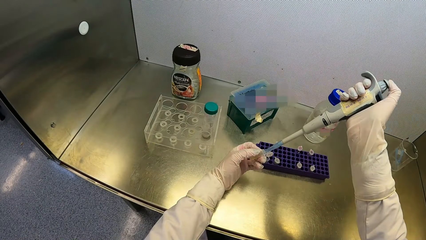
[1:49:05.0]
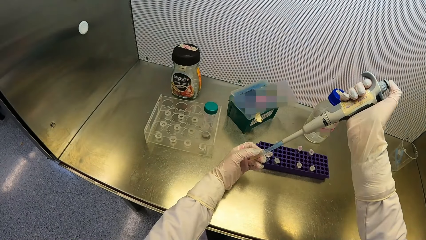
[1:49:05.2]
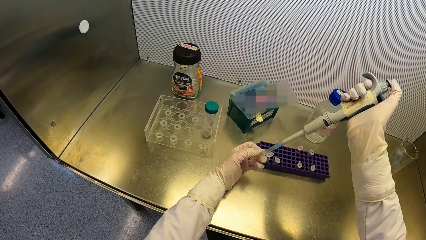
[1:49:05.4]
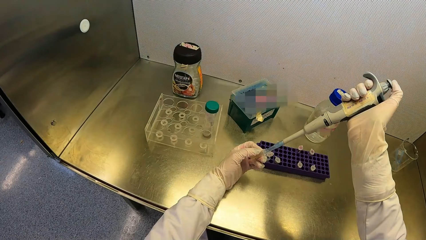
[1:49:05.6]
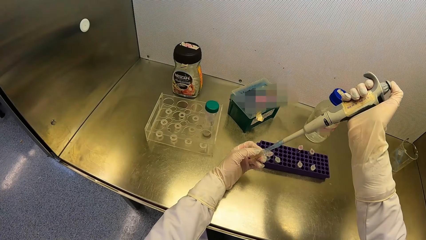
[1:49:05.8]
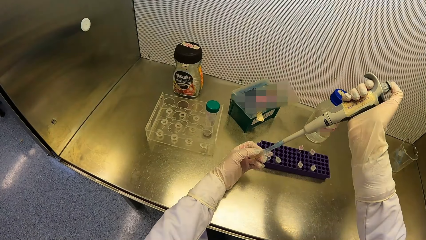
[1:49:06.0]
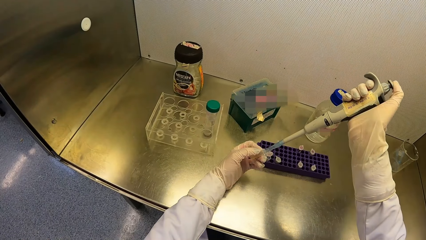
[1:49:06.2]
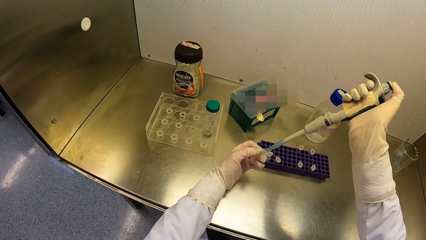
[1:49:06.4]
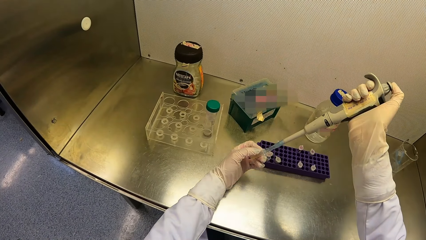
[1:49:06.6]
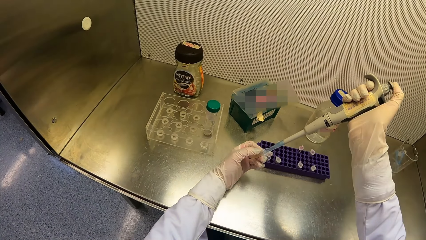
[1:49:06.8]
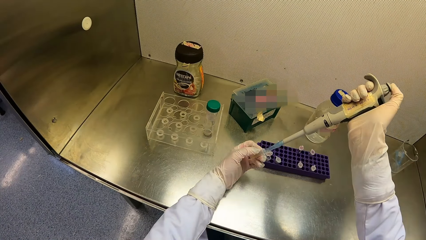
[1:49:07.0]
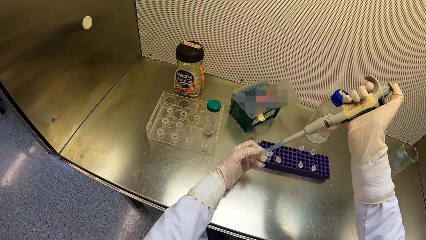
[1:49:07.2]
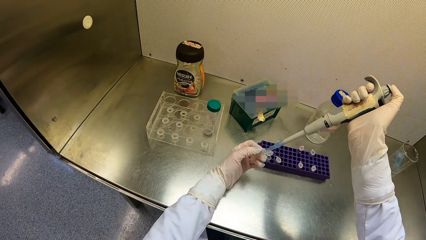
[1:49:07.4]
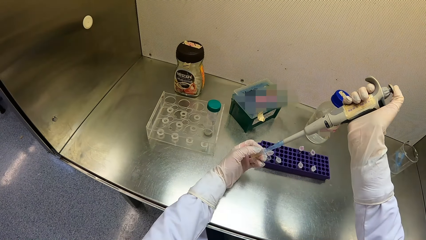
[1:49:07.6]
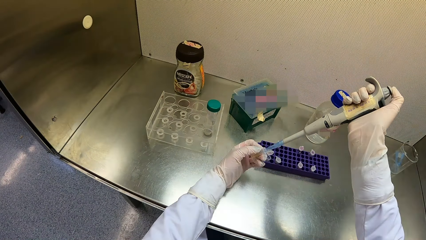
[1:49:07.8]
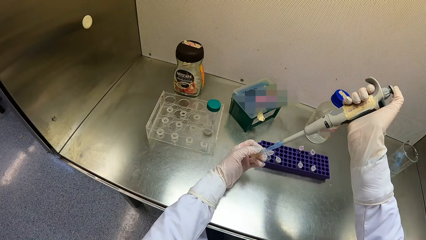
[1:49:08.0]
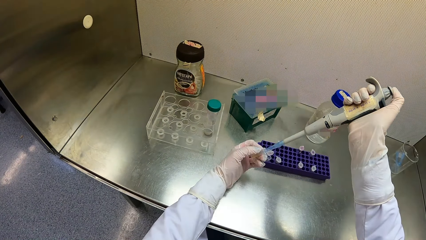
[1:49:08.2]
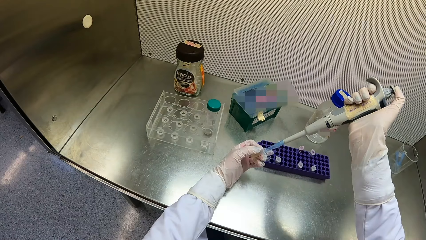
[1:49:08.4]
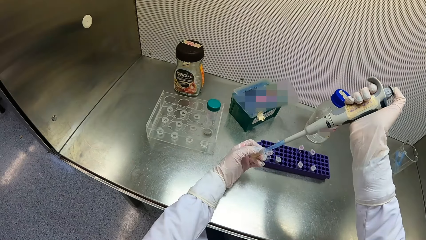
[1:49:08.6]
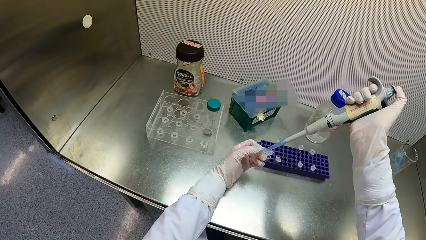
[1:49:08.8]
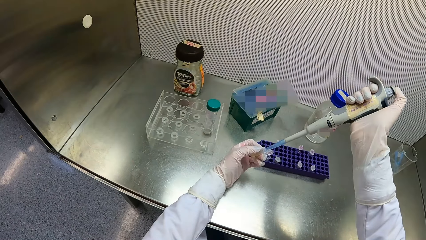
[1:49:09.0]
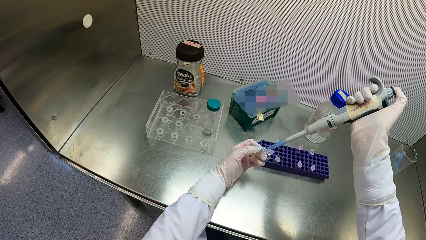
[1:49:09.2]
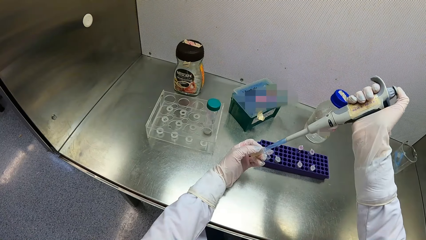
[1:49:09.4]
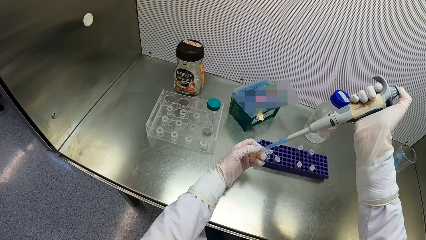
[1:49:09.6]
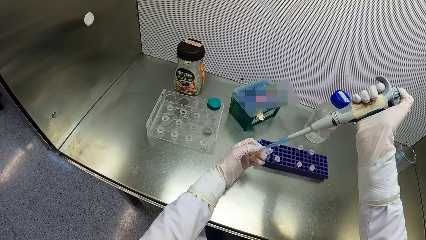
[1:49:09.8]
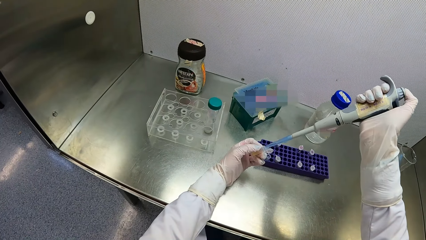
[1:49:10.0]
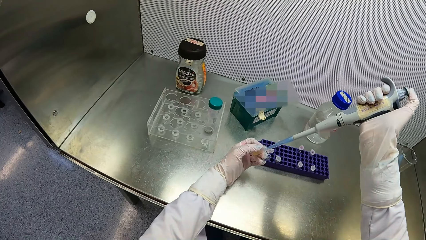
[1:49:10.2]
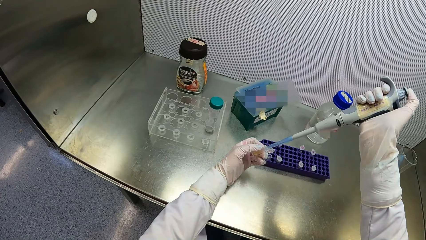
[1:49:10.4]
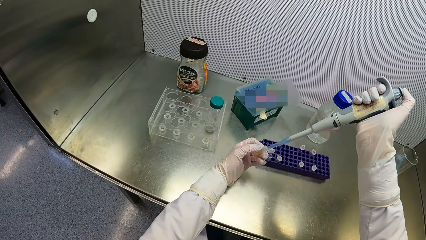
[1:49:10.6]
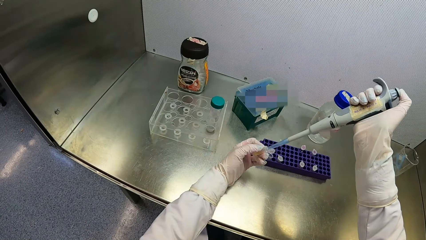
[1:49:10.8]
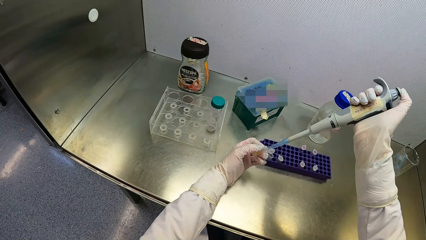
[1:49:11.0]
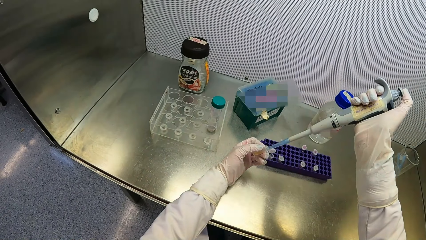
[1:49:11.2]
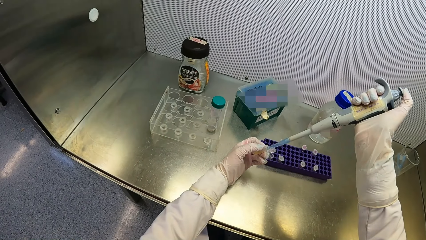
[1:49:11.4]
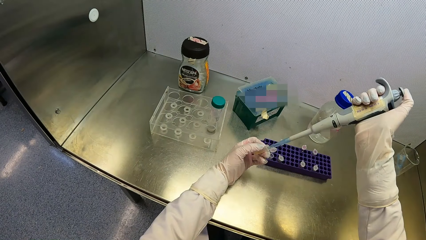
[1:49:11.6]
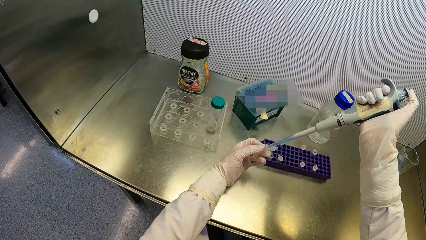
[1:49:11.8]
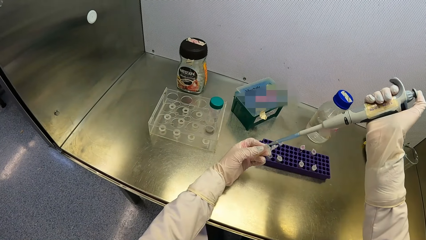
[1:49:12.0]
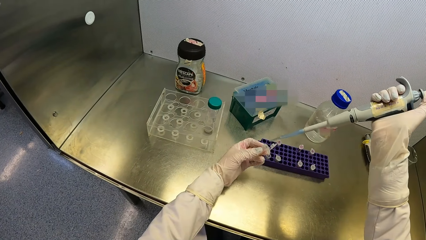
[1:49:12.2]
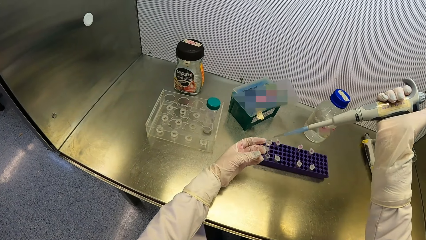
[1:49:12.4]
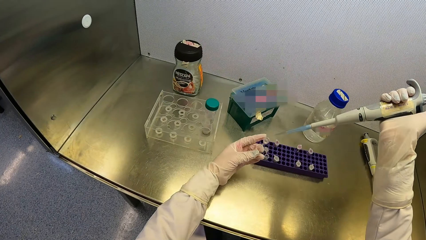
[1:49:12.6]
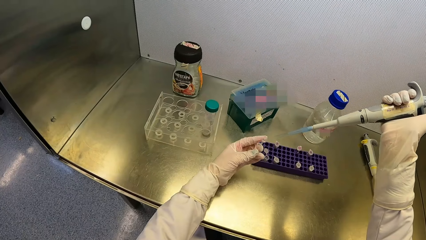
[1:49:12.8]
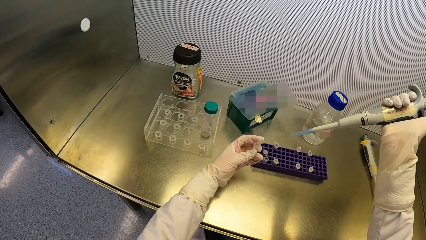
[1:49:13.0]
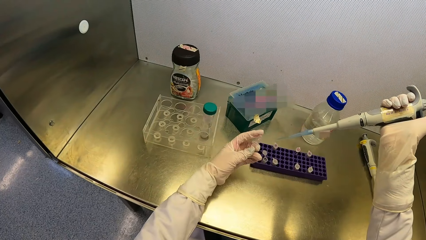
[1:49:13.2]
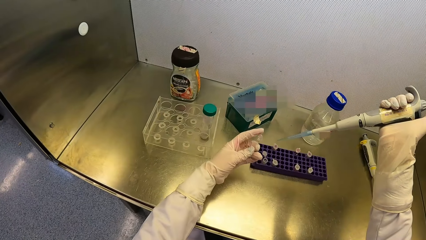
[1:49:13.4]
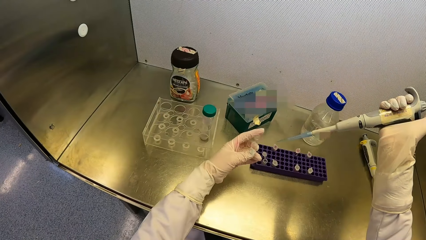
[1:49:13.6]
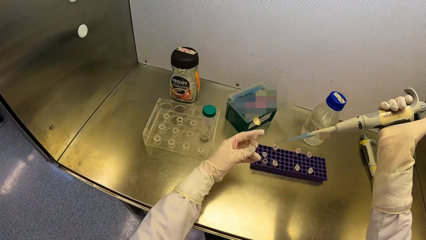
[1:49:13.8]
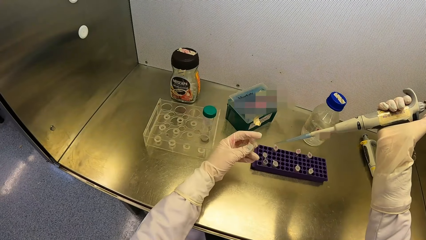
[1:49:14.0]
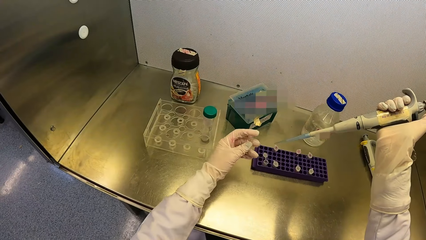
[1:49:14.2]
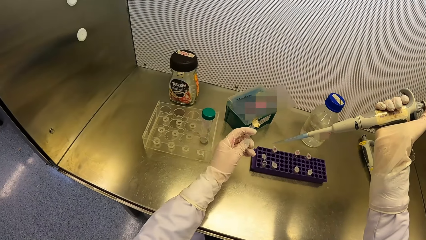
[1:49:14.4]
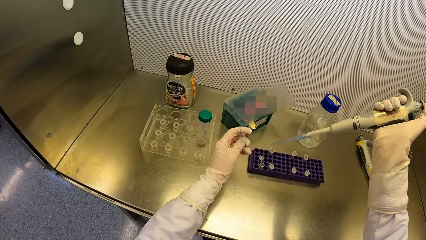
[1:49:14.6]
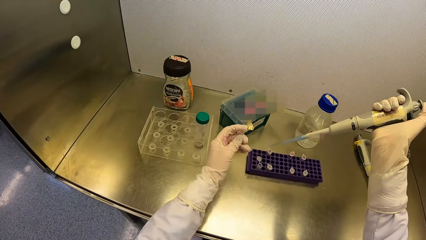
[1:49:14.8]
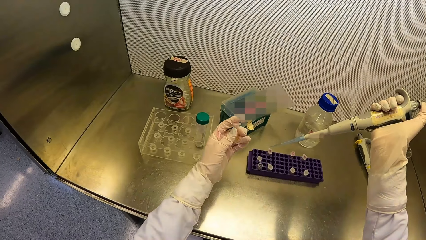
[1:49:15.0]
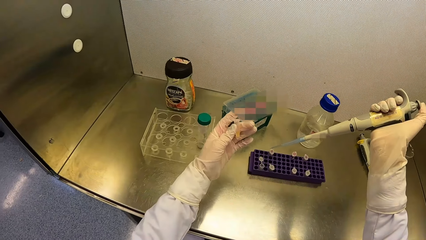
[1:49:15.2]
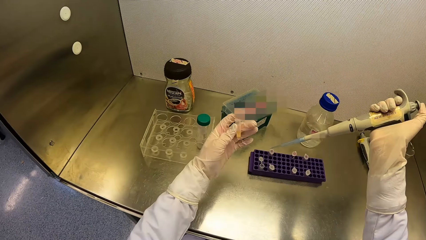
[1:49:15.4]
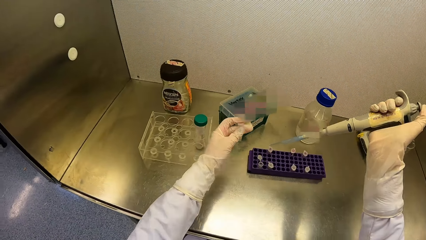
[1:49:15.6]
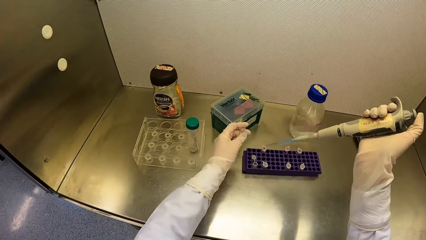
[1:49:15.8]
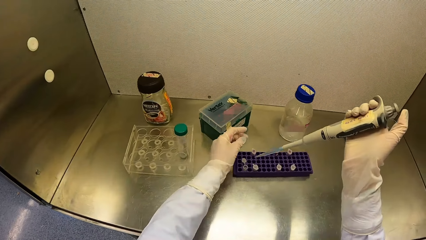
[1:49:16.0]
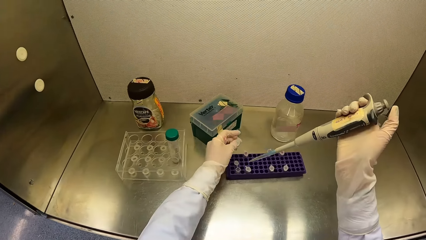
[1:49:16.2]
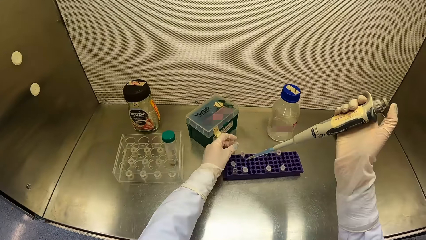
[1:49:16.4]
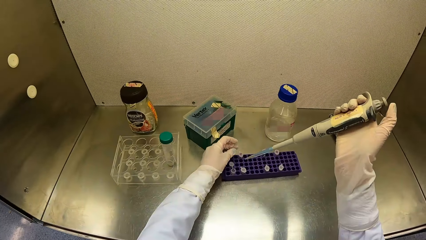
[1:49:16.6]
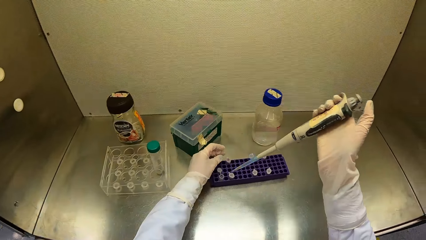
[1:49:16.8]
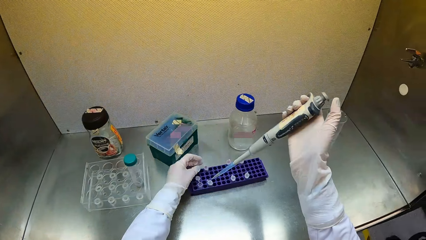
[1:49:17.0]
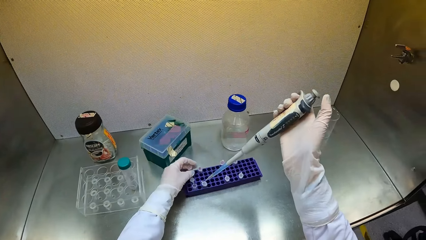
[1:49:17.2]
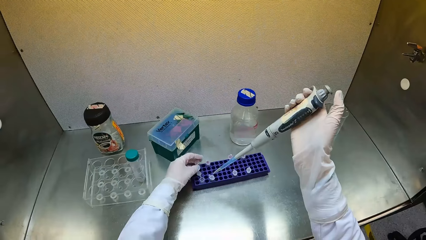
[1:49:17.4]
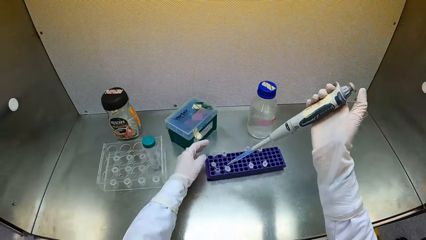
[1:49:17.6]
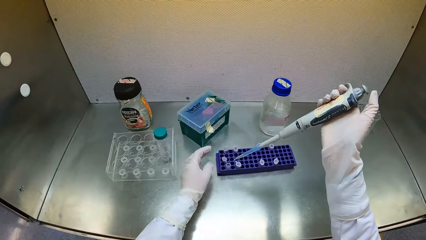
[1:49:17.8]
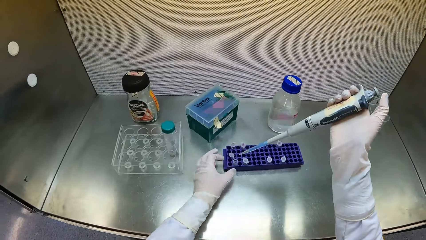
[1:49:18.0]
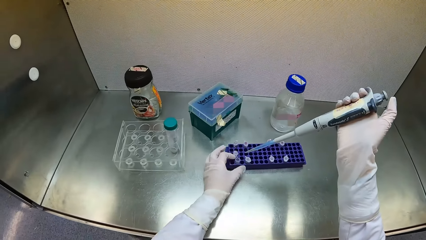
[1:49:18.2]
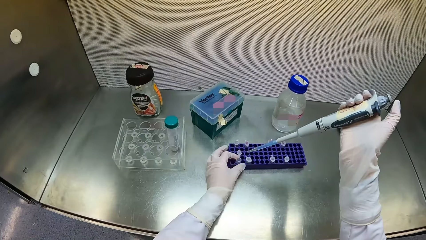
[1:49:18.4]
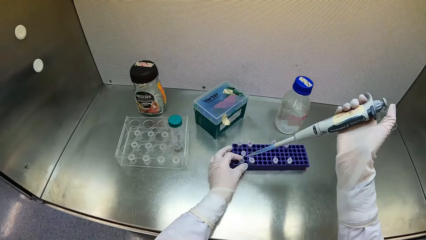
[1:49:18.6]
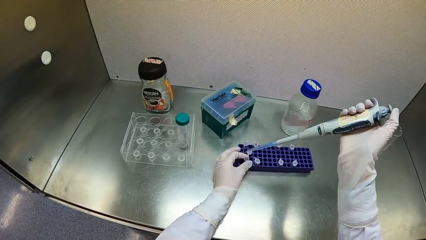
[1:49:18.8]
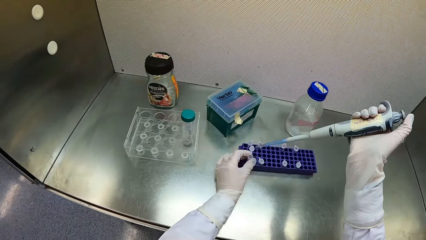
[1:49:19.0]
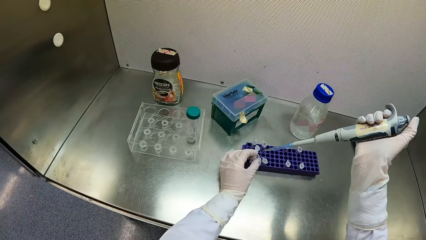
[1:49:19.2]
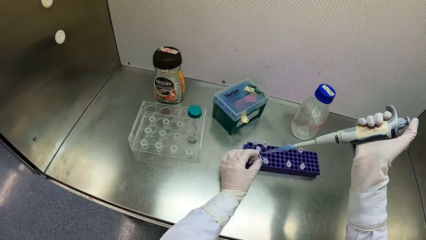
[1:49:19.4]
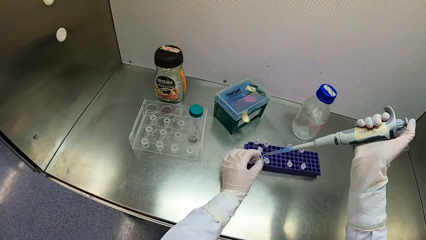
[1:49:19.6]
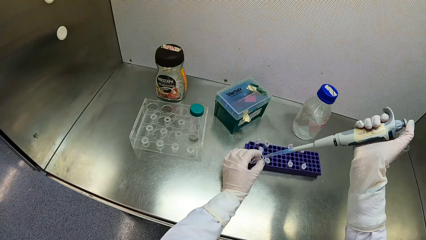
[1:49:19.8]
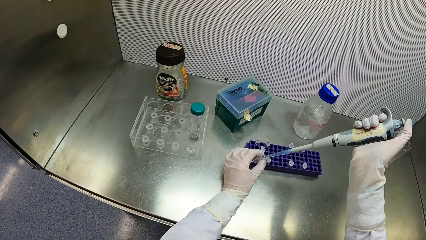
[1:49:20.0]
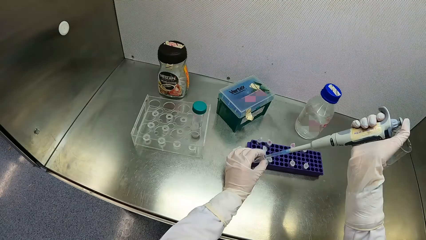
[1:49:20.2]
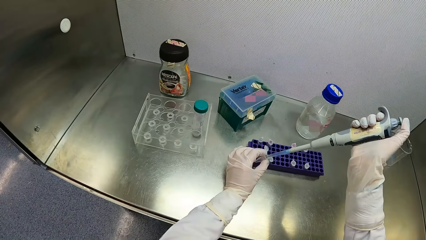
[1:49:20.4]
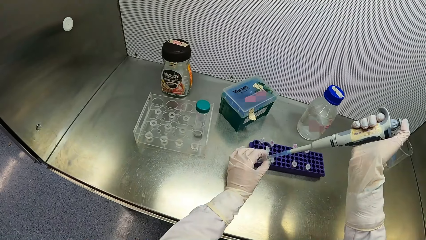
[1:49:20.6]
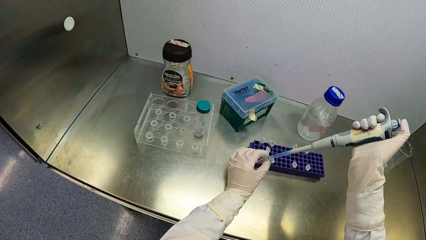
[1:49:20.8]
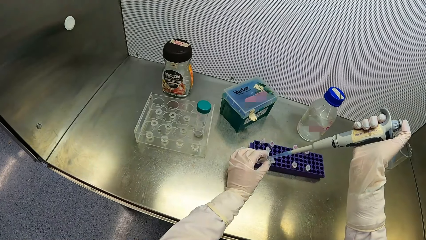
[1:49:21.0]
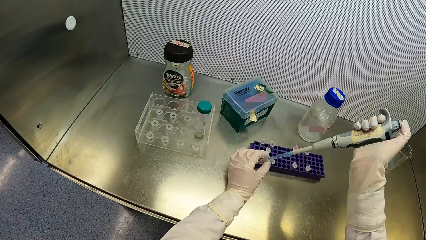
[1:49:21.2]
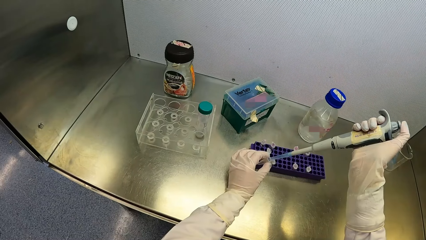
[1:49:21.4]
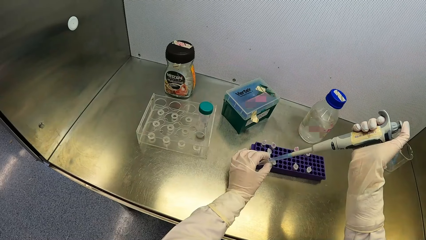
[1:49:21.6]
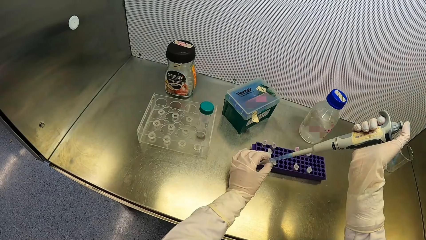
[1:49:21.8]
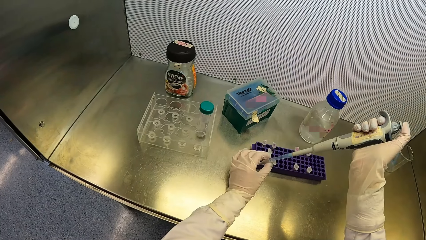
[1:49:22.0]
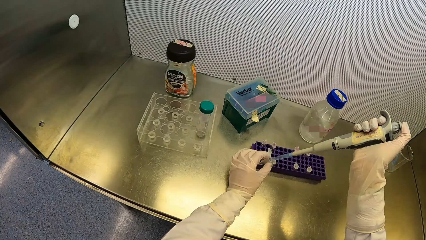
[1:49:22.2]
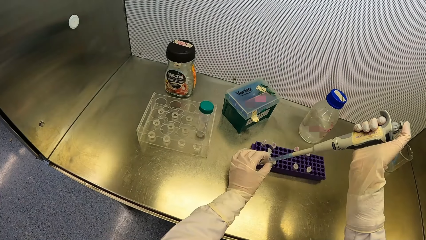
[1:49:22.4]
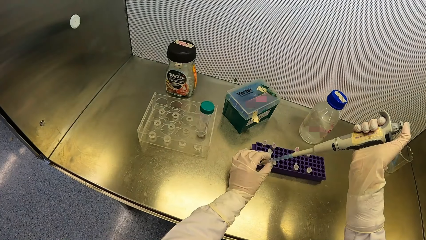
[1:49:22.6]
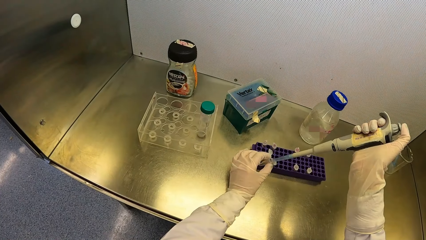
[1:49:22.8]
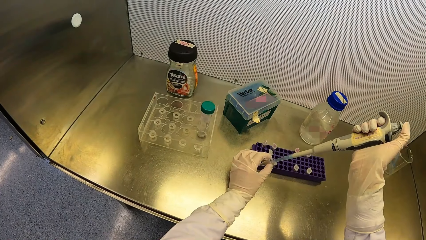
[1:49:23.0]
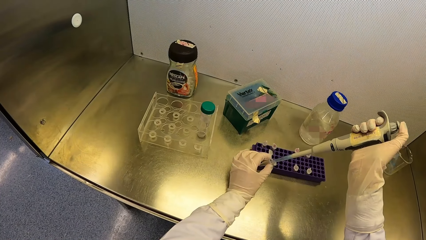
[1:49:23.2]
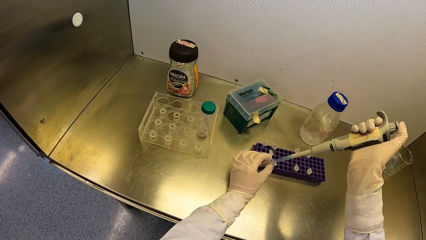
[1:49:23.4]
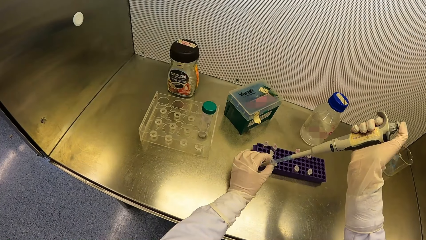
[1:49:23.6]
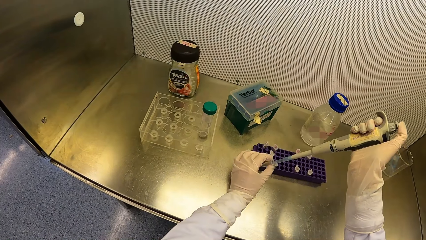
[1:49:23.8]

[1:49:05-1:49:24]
The camera wearer closes the test tube with his left hand. He puts the test tube in his left hand in the test tube crate on the table. He picks a test tube from the test tube crate on the table with his left hand. He pours the liquid in the test tube. He inserts the tip of the micropipette in his right hand into the test tube in his left hand and presses the push button of the micropipette in his right hand.
